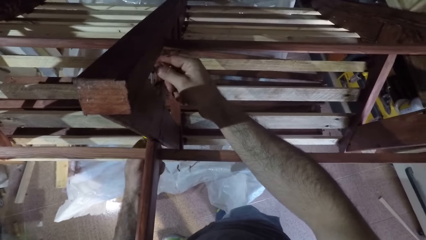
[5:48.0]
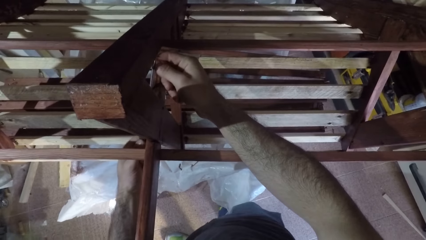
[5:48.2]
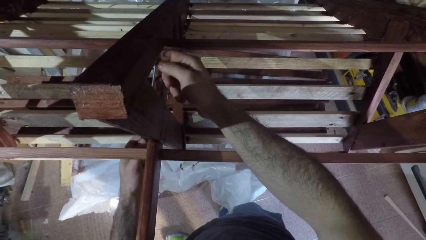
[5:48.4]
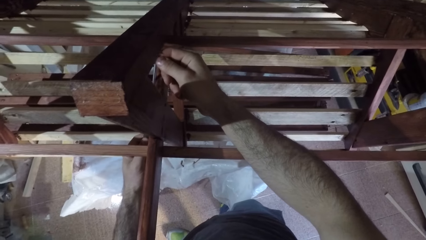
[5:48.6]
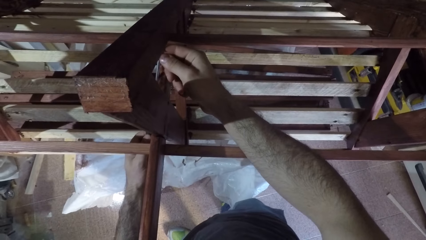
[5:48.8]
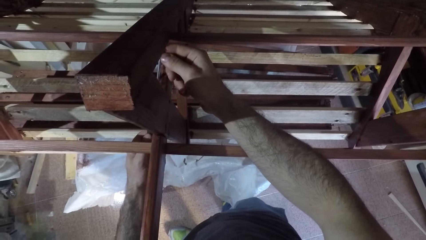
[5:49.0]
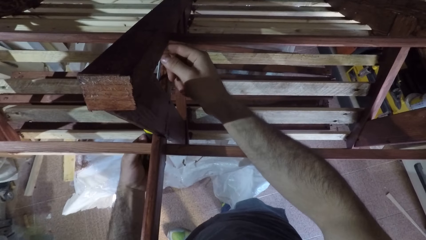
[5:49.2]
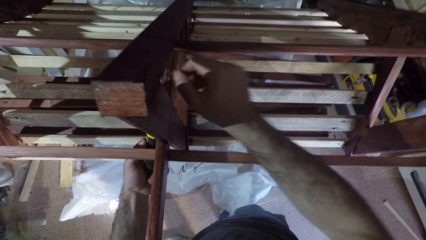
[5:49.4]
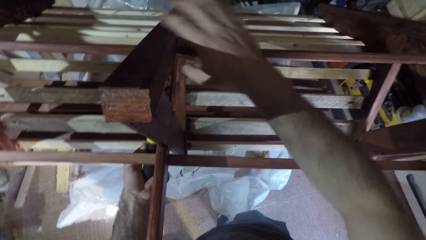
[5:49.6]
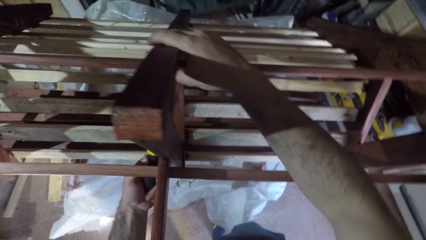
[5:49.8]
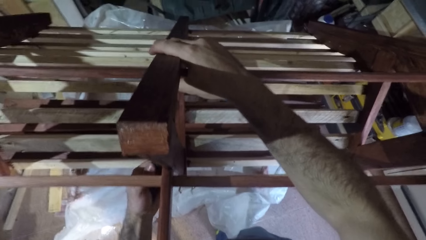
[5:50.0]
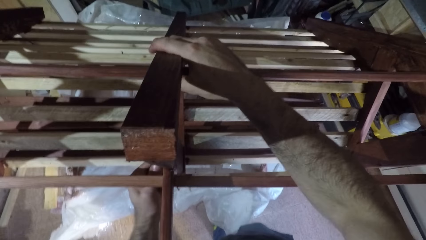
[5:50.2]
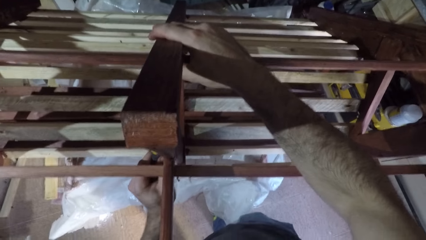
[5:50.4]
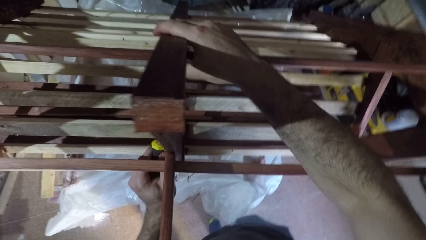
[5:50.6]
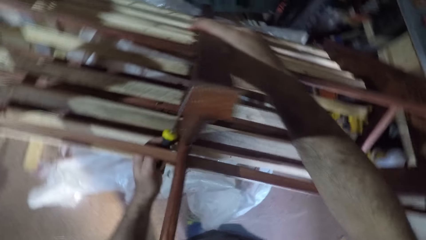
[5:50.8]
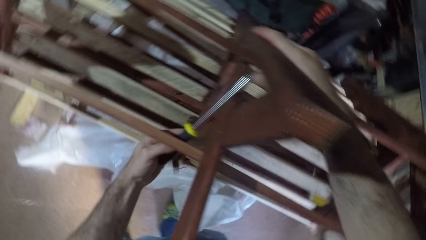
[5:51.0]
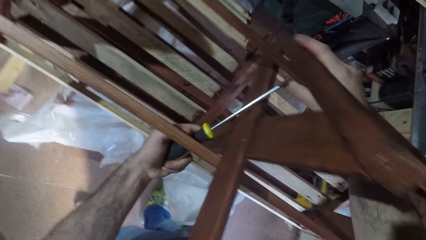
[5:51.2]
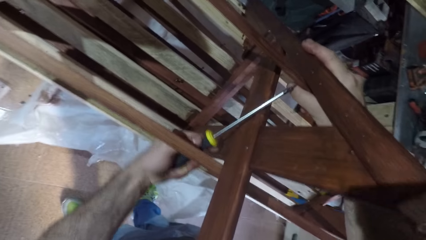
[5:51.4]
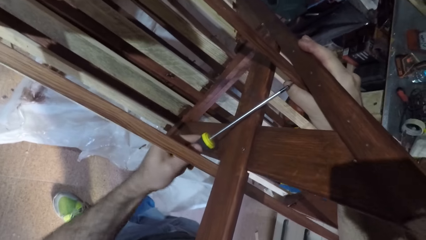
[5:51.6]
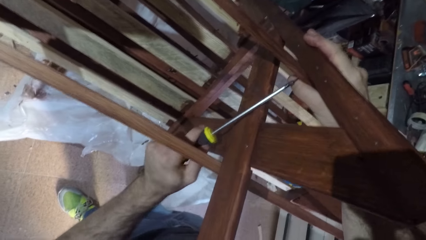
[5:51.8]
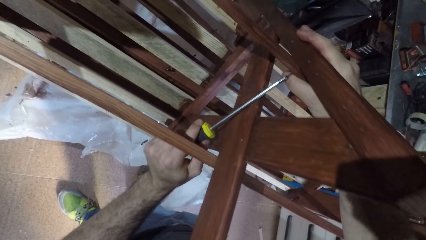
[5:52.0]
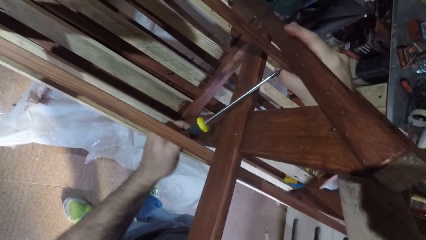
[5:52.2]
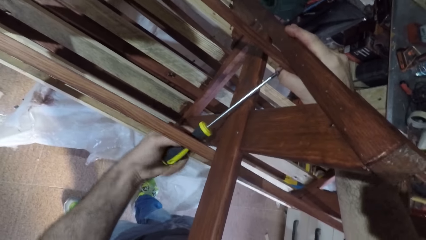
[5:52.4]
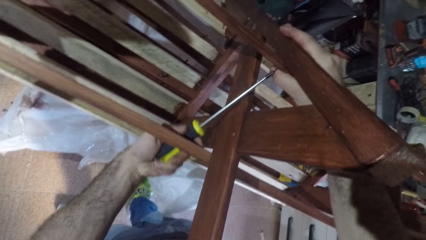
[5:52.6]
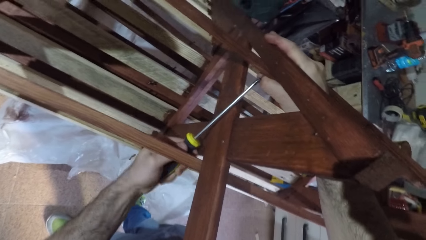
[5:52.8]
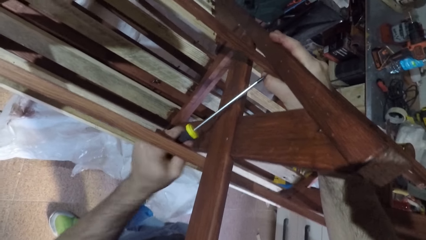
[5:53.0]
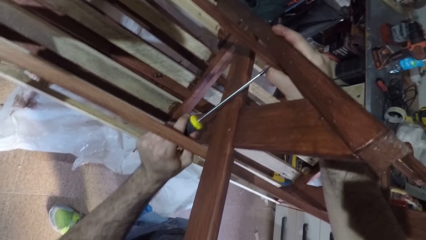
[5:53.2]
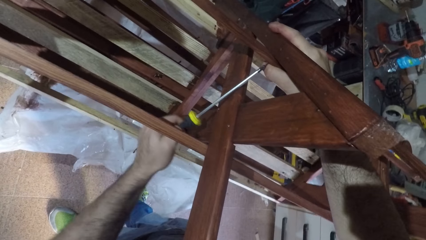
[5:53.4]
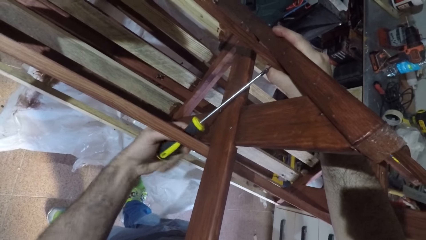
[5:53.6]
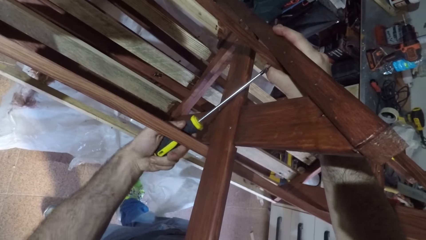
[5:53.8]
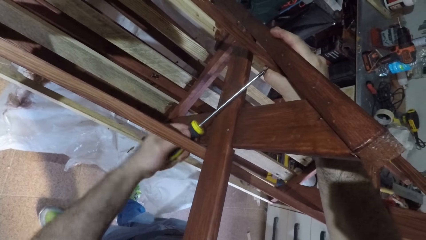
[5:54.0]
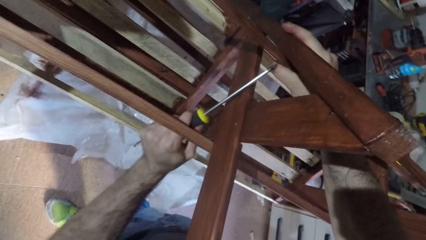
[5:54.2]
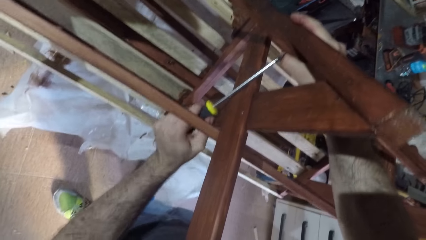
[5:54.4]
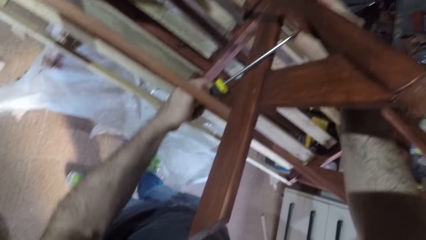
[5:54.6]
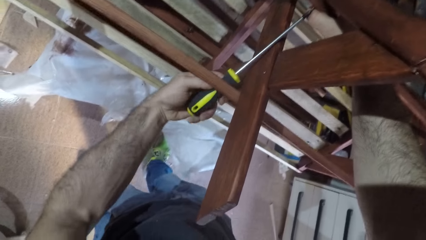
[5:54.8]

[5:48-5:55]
The camera wearer fastens a nail into the furniture with the screwdriver.

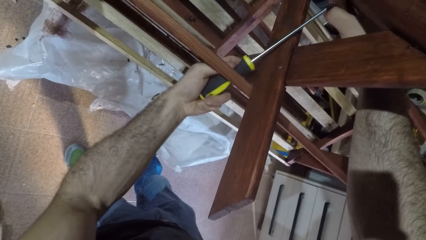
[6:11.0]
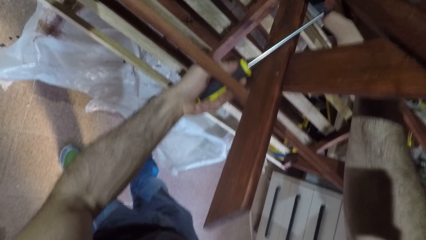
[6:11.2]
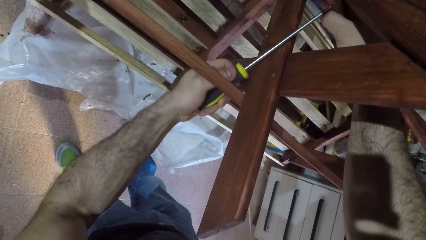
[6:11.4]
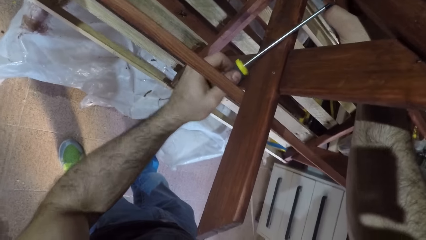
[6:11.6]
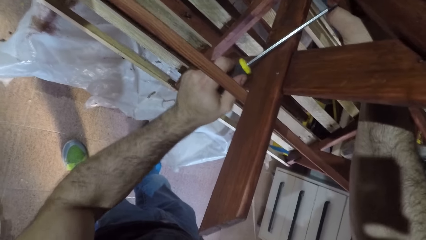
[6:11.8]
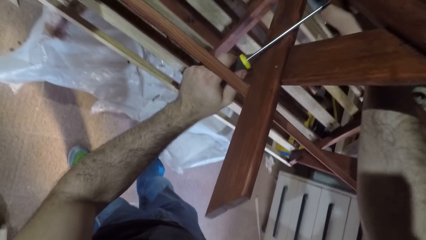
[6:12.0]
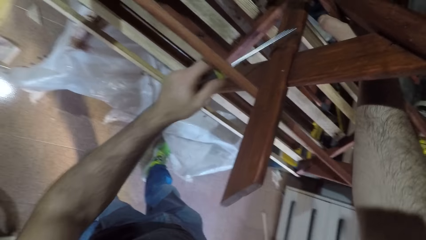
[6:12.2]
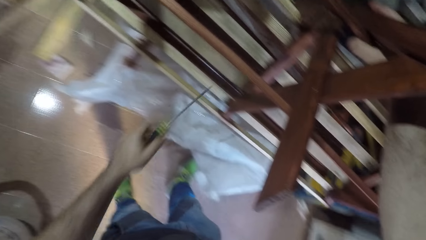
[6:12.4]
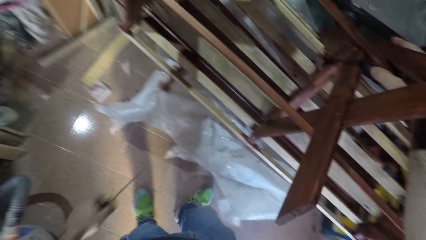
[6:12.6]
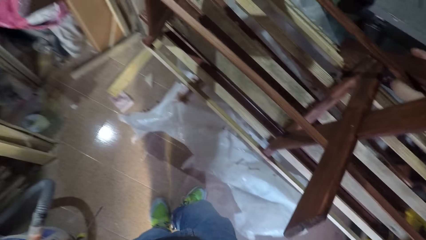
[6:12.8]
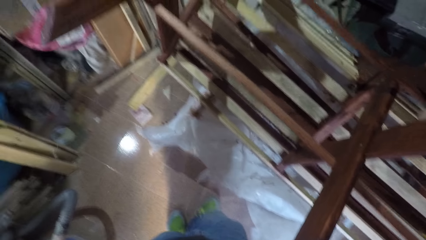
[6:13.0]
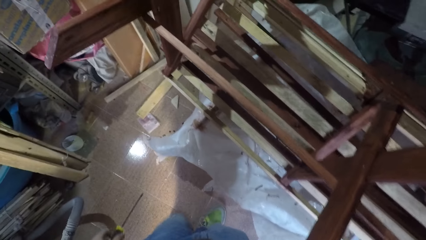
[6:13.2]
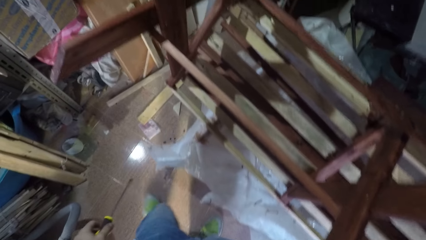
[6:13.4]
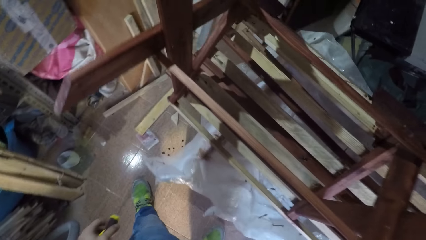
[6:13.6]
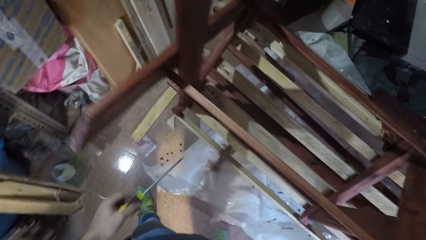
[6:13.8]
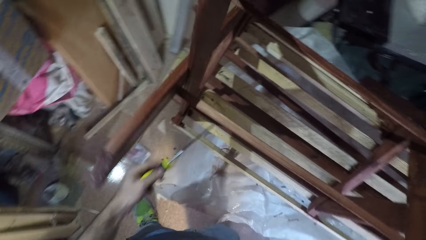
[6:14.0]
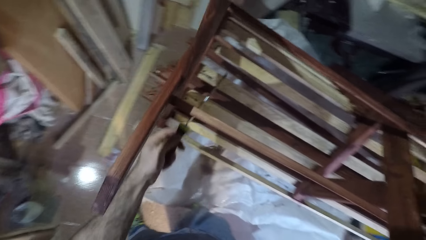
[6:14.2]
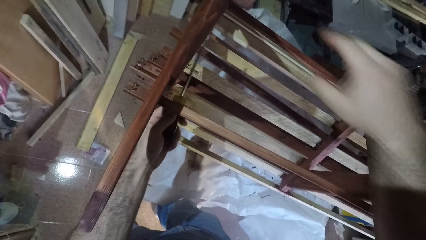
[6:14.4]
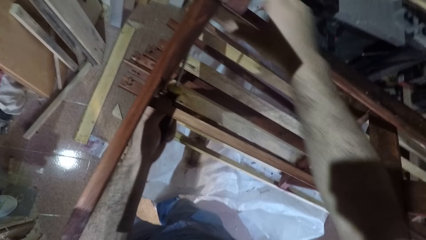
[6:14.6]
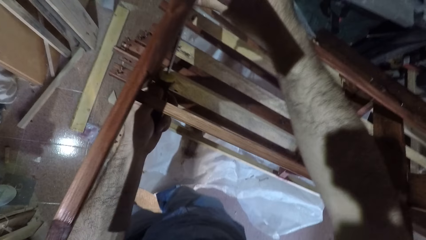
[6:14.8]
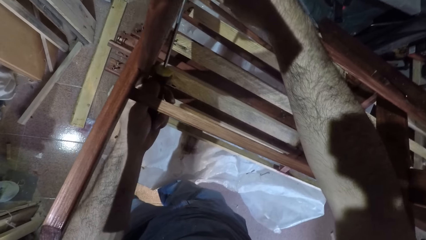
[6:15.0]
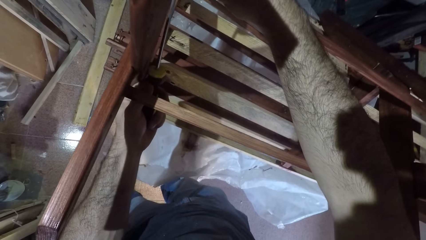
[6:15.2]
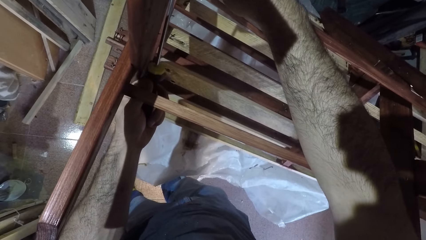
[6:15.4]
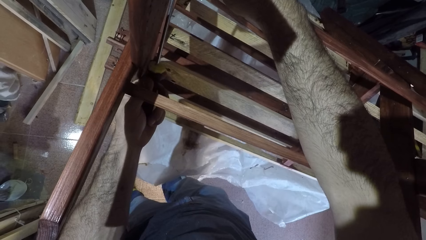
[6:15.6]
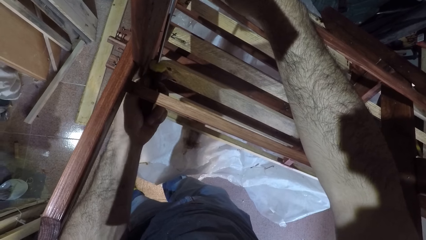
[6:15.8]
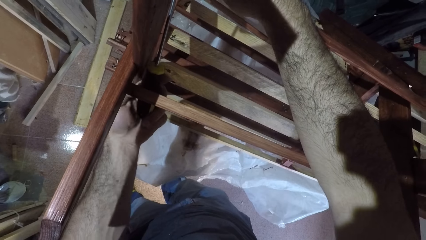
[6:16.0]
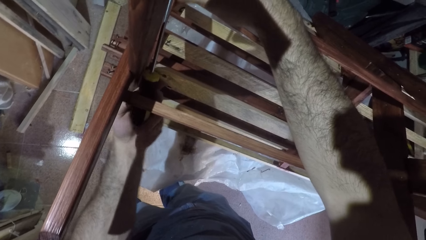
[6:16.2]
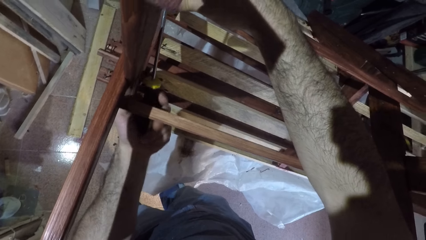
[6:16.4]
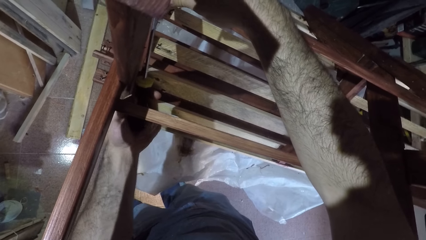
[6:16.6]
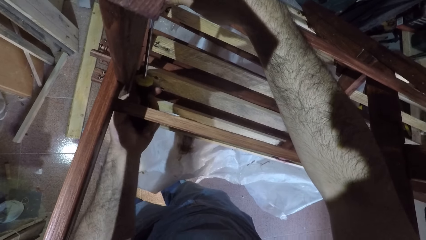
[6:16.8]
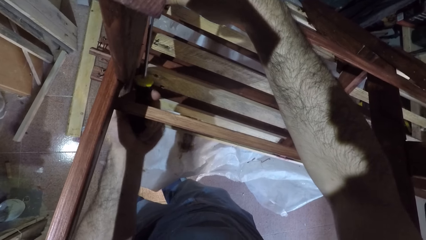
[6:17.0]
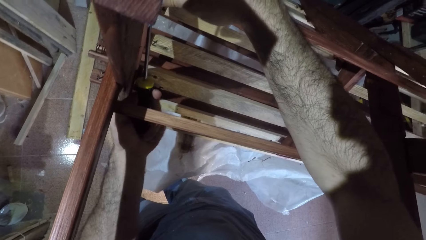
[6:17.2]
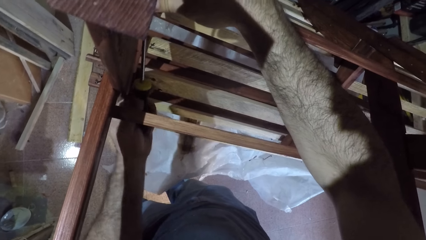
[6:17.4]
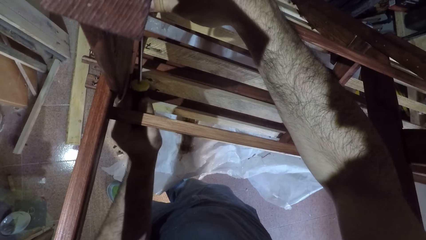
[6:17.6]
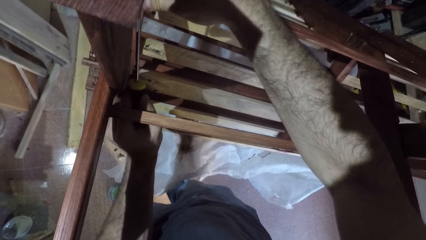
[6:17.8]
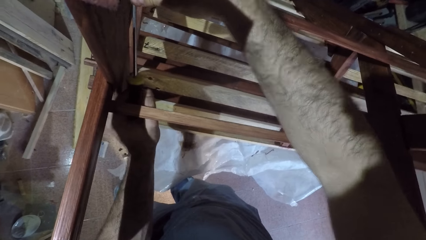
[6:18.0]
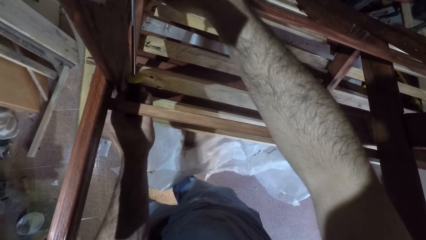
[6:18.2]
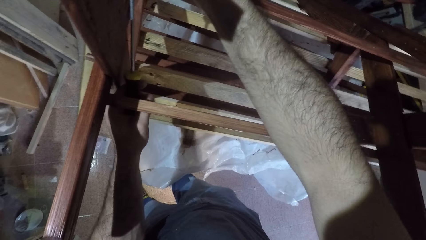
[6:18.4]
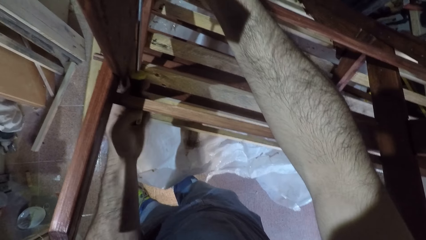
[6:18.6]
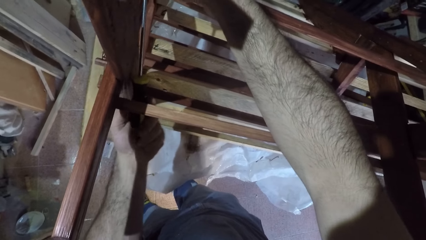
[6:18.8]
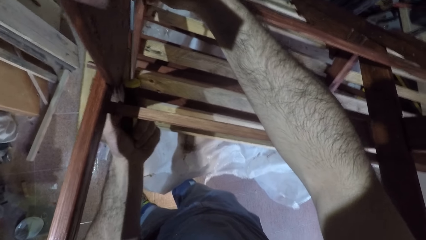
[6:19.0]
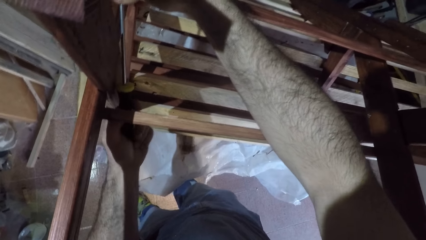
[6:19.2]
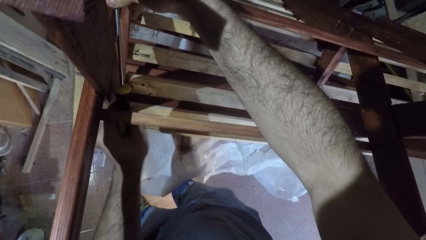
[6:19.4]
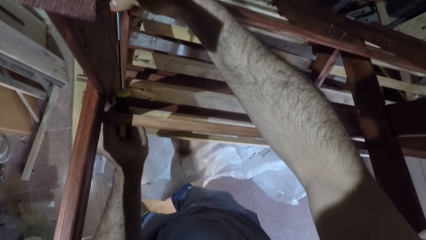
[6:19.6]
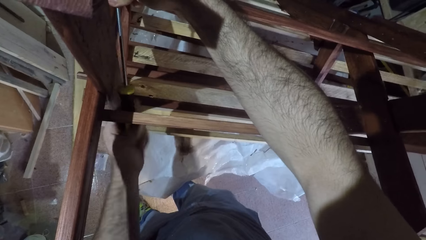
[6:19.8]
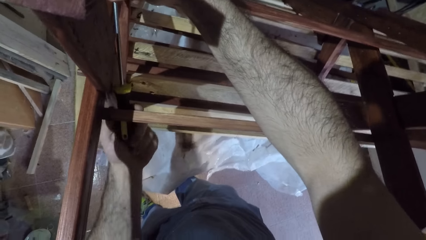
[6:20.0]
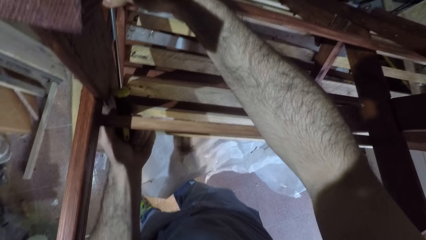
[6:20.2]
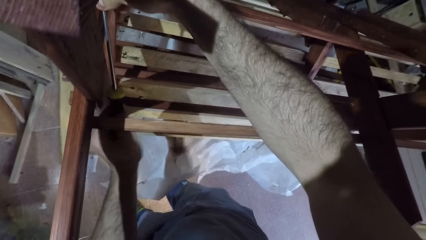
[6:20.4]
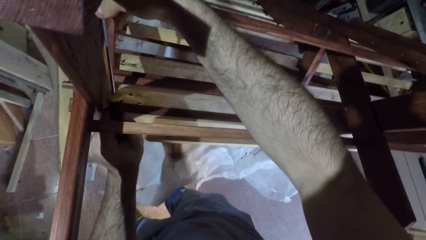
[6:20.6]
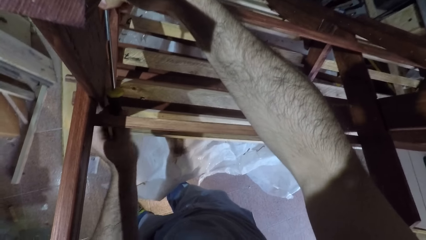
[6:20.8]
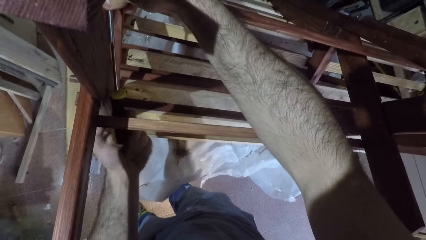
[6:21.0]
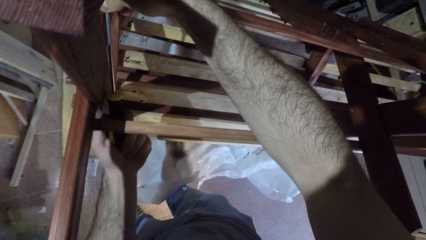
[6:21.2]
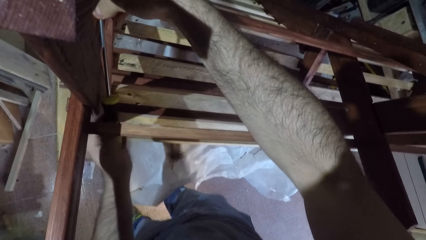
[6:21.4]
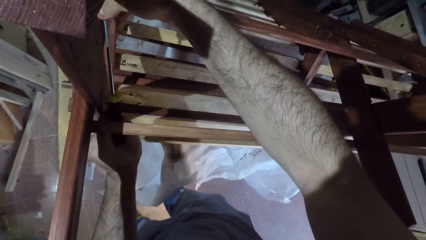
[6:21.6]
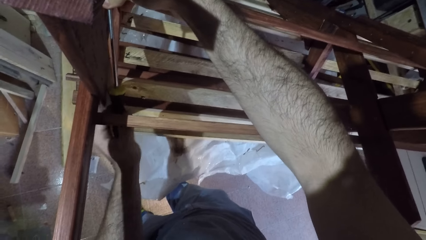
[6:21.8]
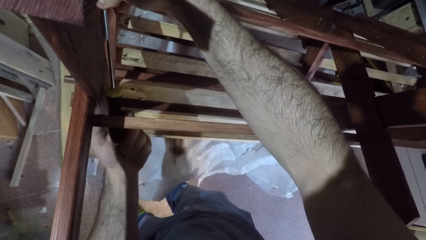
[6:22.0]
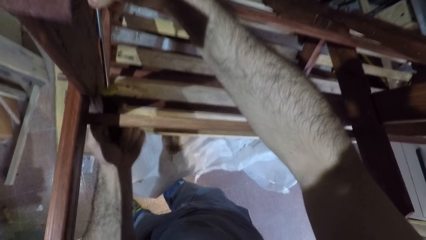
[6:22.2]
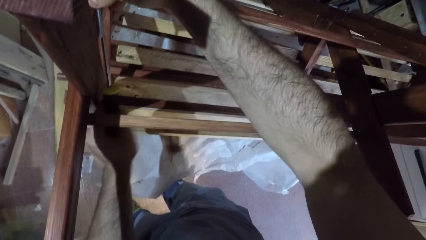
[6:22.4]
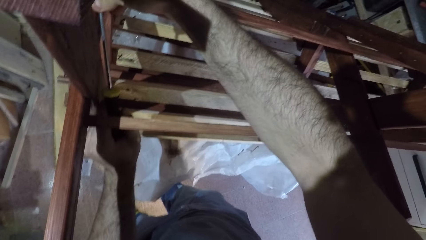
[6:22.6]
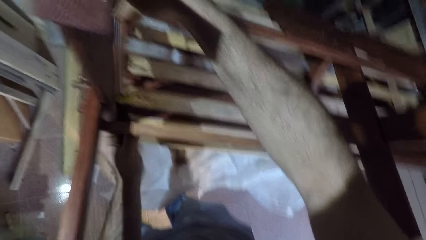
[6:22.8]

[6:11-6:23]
The camera wearer moves to the other side of the bench. They hold the furniture with the right hand. They fasten a nail into the furniture with the screwdriver.
